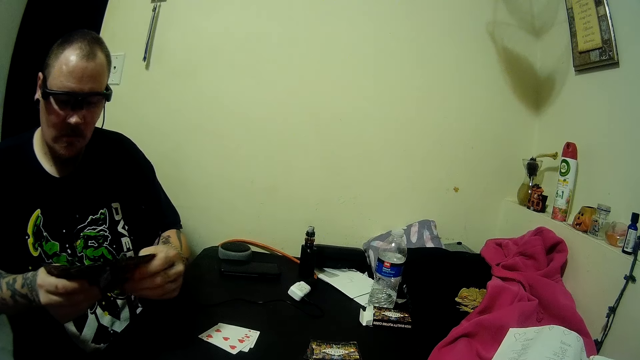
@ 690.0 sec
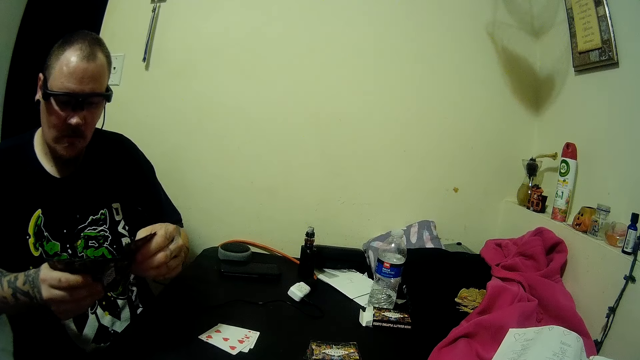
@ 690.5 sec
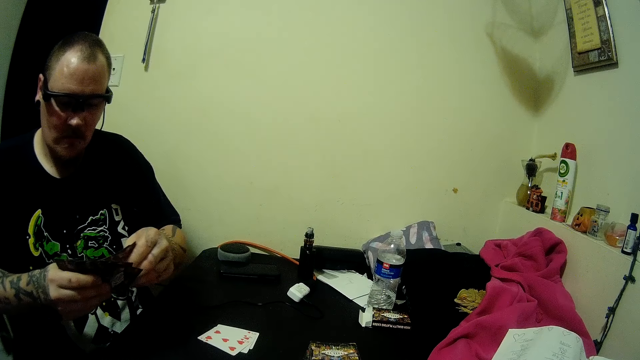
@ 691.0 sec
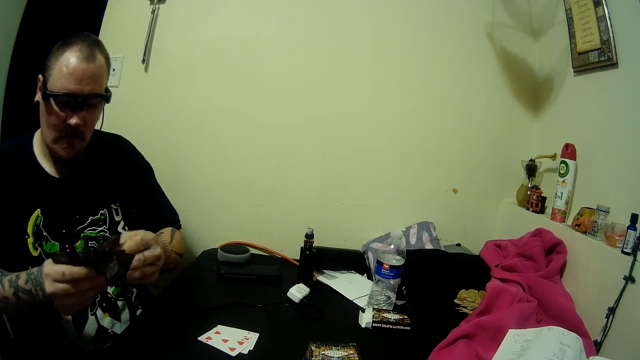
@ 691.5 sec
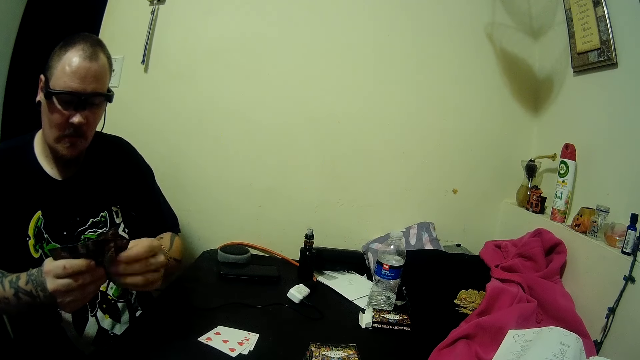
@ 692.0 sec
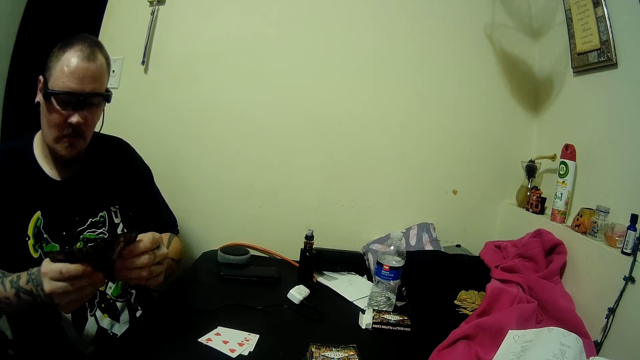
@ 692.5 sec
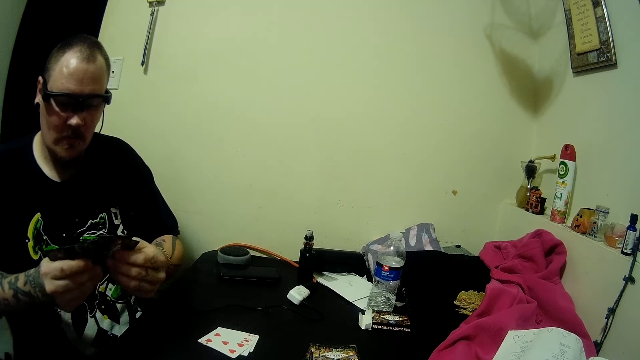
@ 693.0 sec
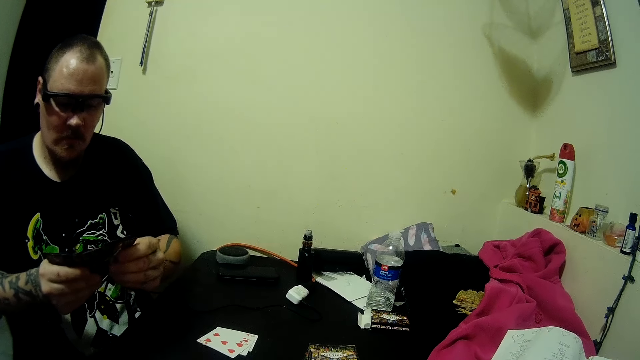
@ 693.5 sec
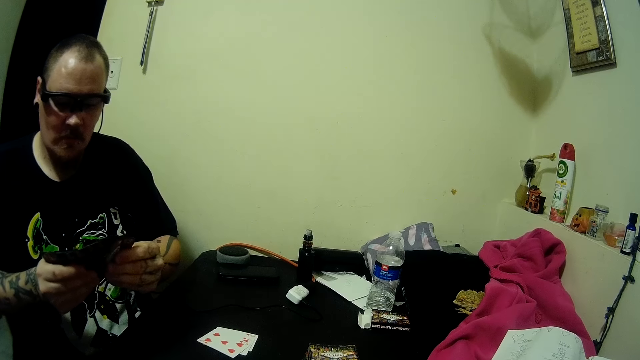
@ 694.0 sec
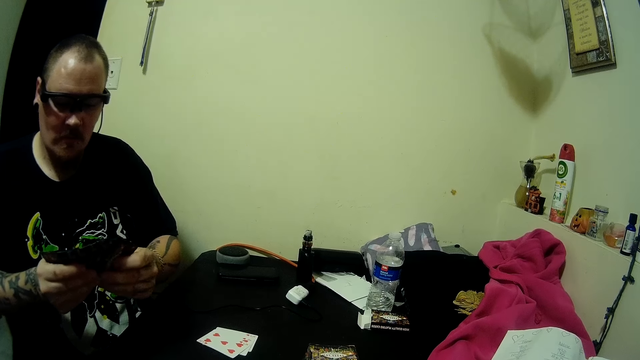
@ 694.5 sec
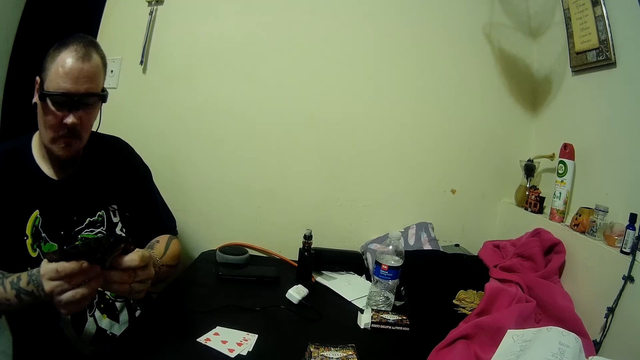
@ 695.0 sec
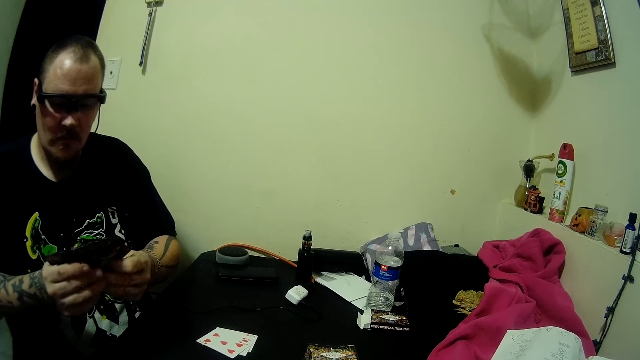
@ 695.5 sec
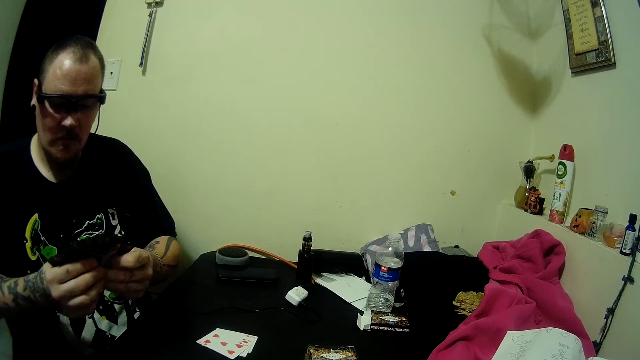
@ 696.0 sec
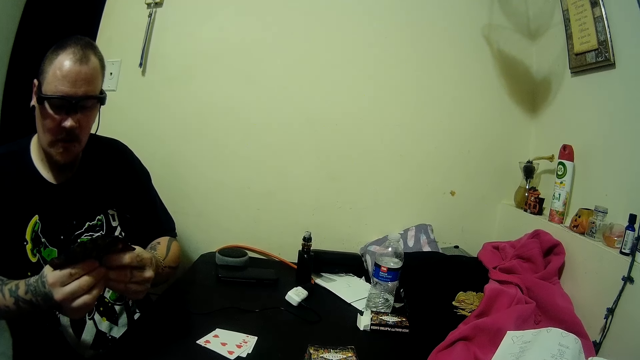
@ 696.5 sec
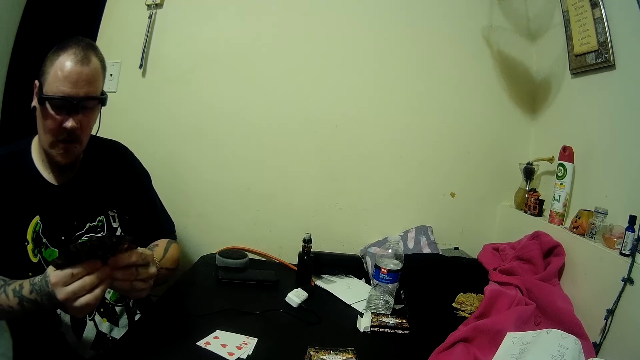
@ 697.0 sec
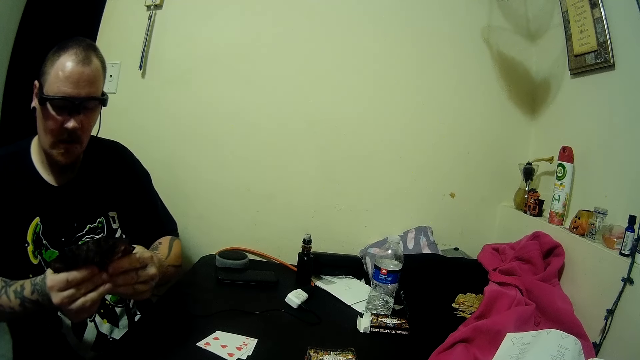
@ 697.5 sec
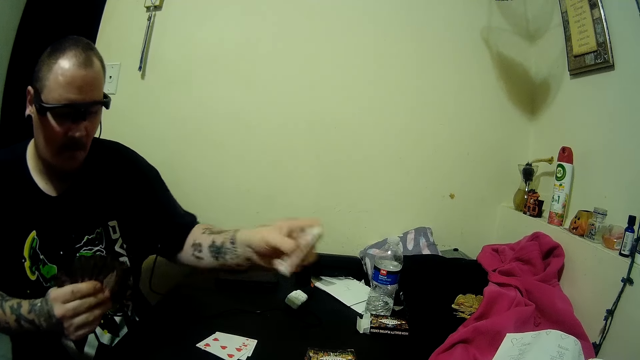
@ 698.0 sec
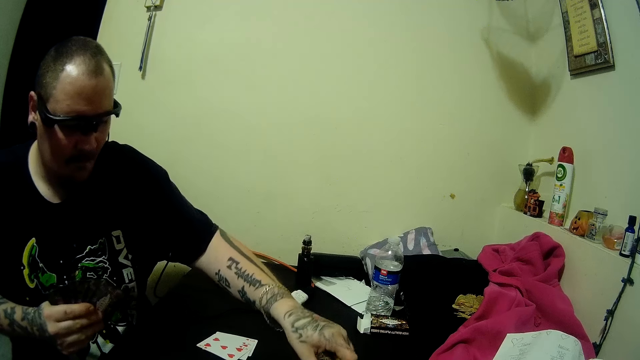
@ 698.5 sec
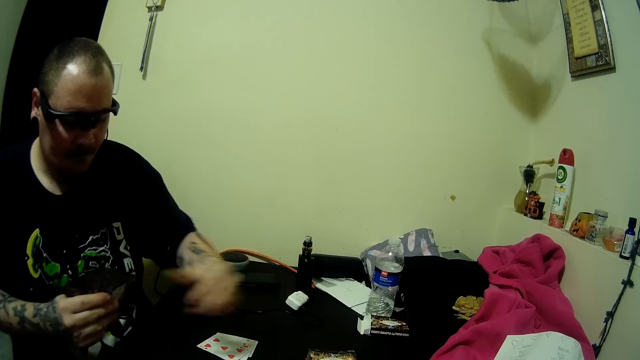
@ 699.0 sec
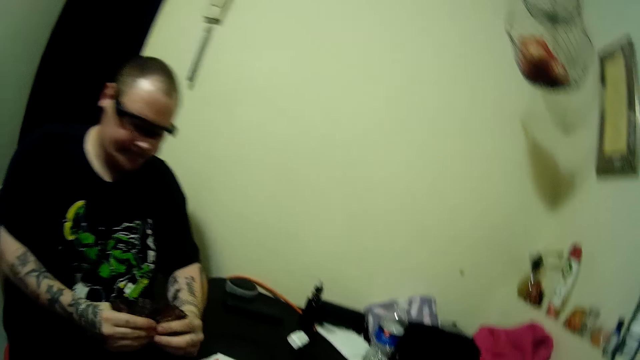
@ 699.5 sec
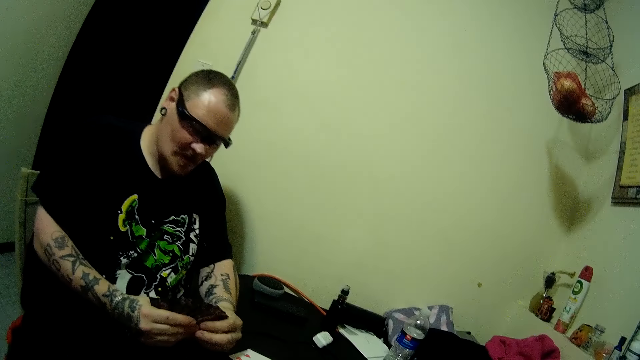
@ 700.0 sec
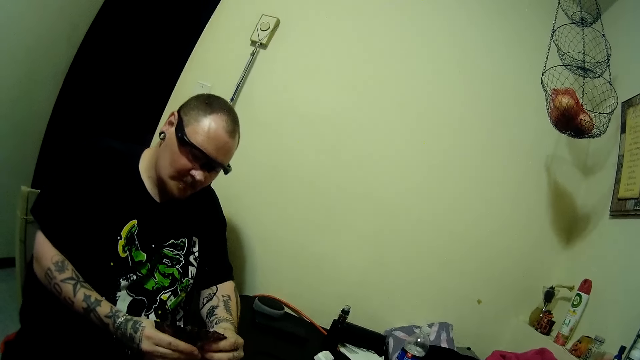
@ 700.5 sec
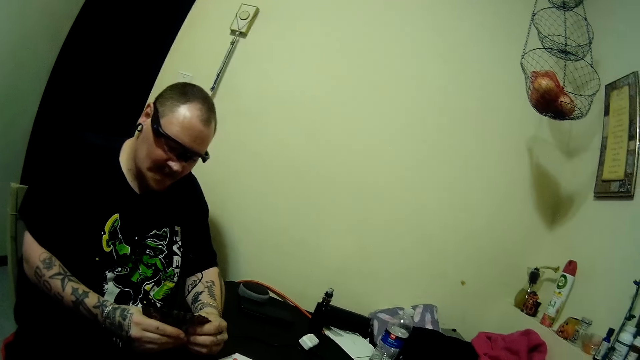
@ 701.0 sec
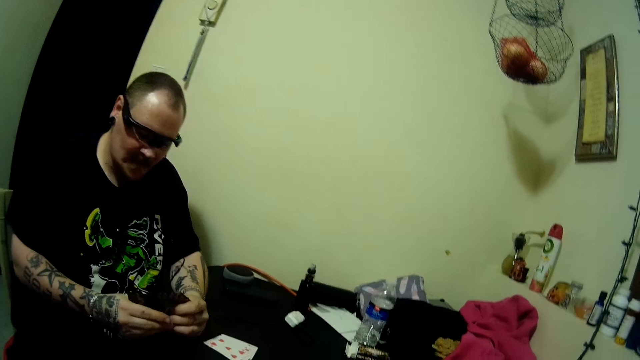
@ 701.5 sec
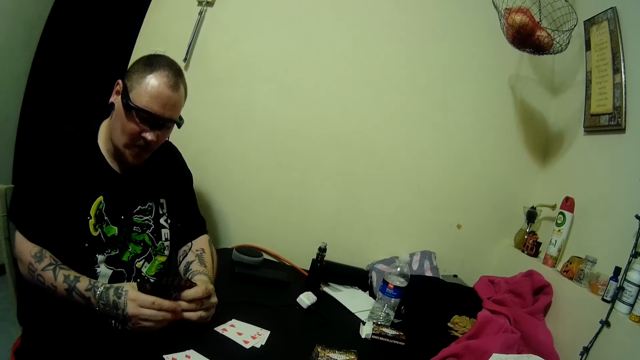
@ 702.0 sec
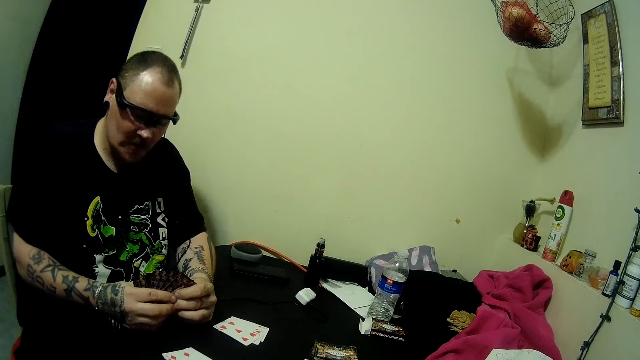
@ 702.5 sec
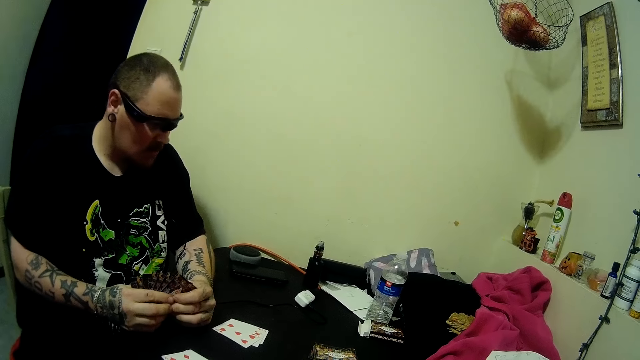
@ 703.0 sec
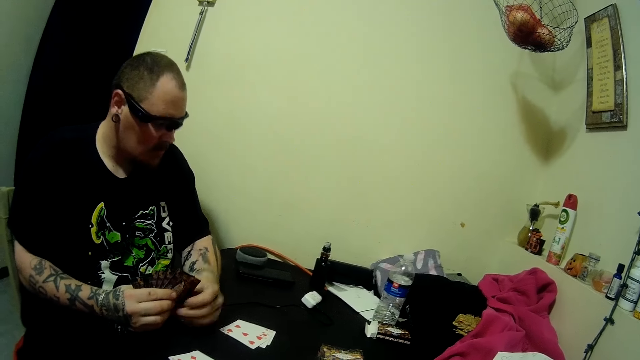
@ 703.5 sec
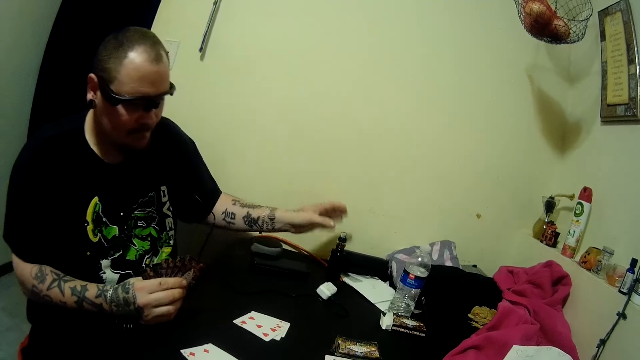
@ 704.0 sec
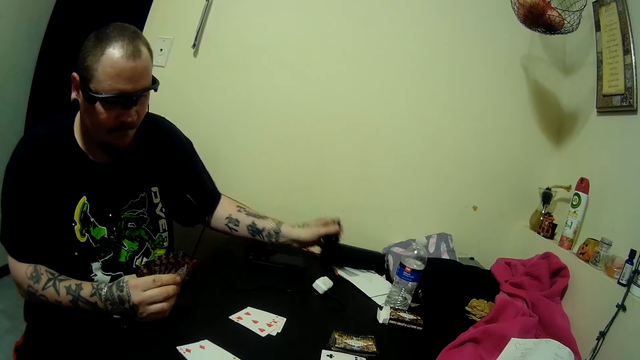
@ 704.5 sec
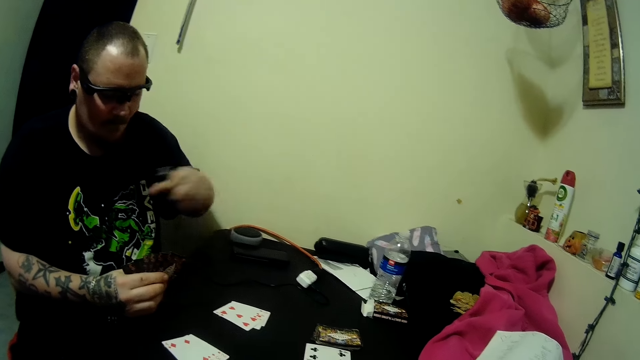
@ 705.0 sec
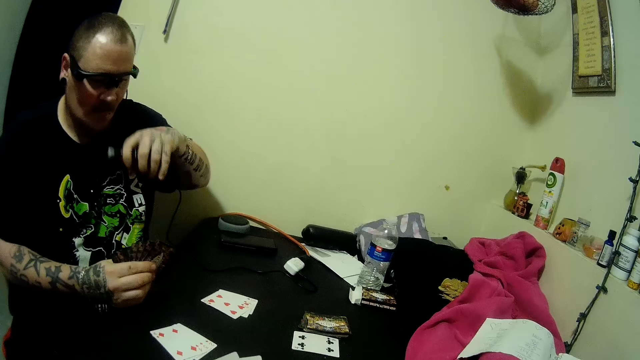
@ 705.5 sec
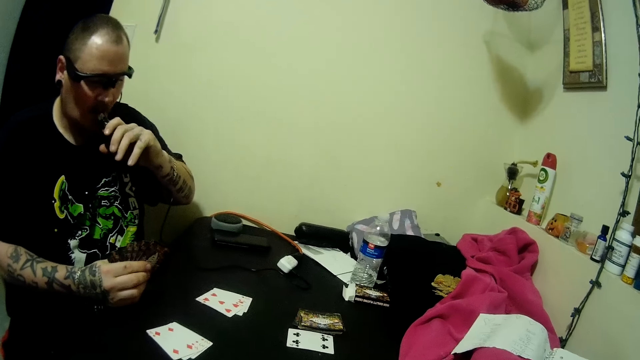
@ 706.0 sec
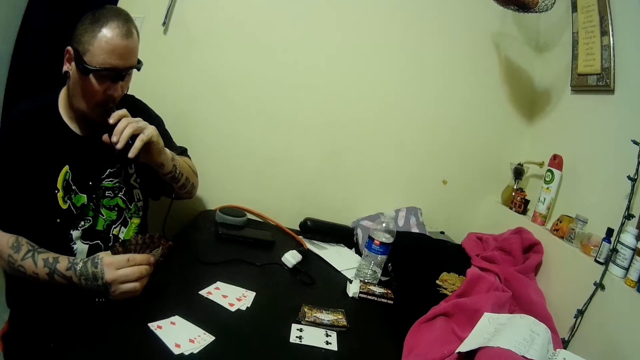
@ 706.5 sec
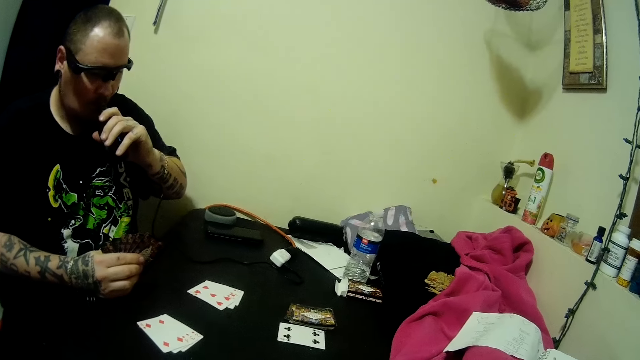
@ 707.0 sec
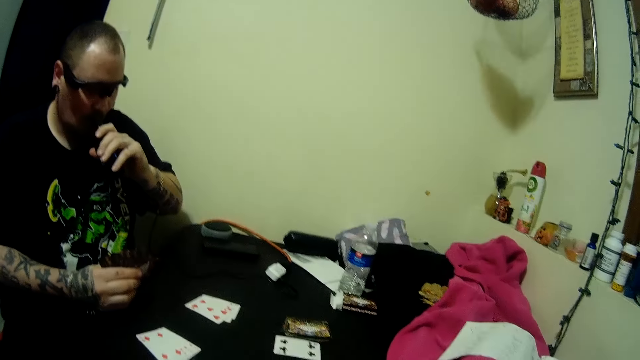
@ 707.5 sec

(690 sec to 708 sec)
The man puts cards together and looks at the cards. The camera wearer drops two cards on the table. The man puts cards on the table, puts his hand on the table, and looks at the cards. The man picks up a hookah on the table and smokes the hookah.

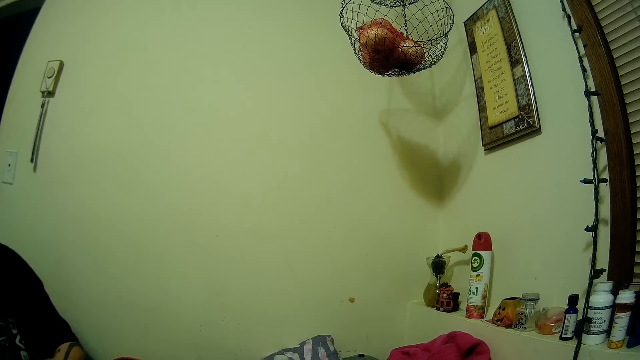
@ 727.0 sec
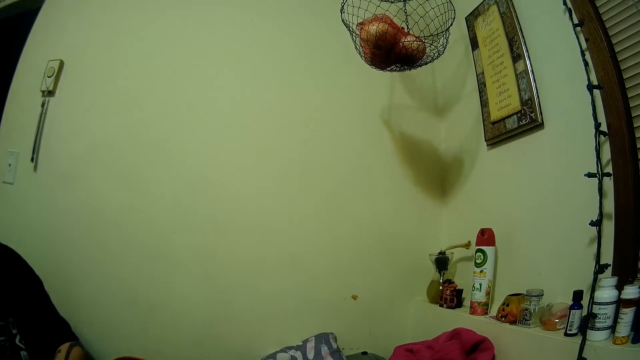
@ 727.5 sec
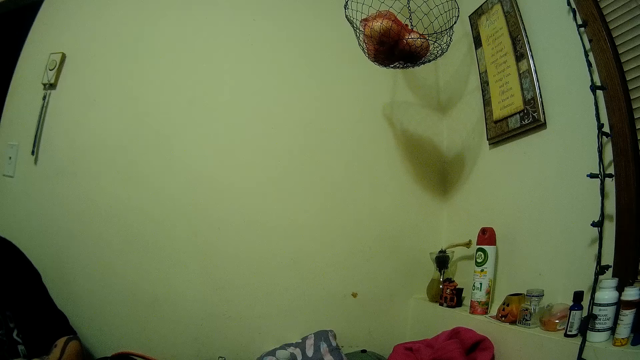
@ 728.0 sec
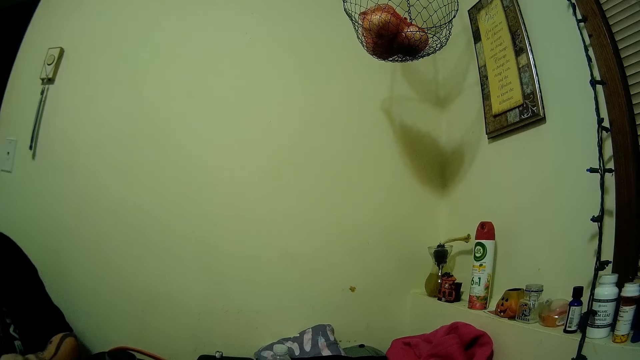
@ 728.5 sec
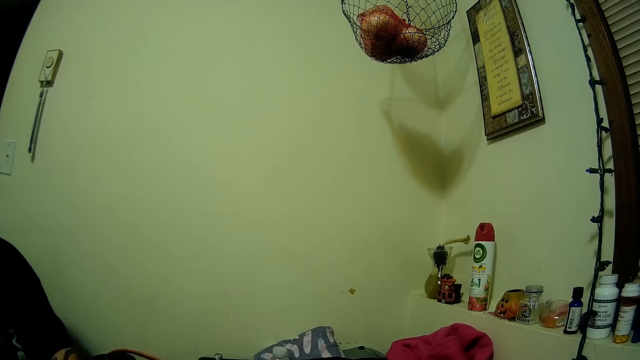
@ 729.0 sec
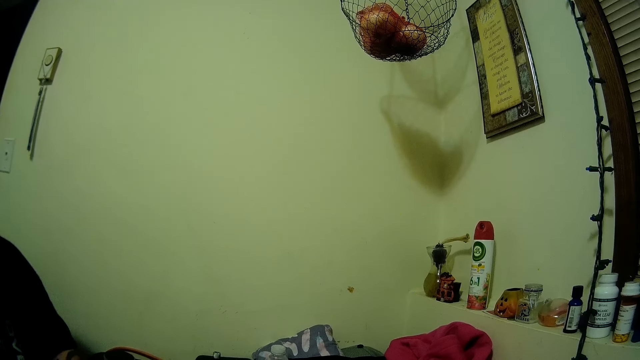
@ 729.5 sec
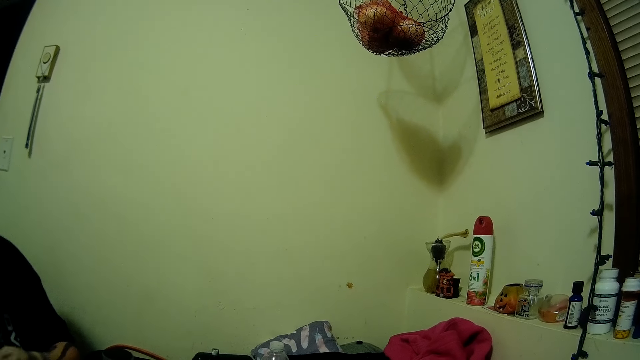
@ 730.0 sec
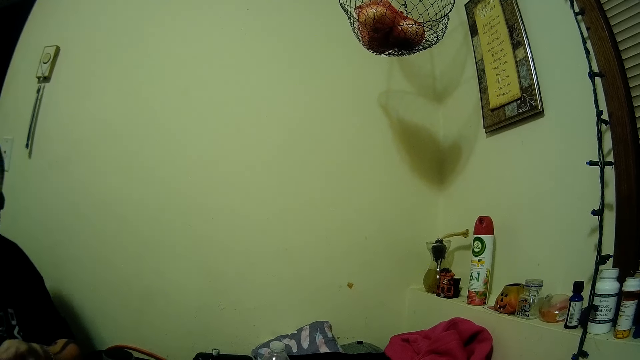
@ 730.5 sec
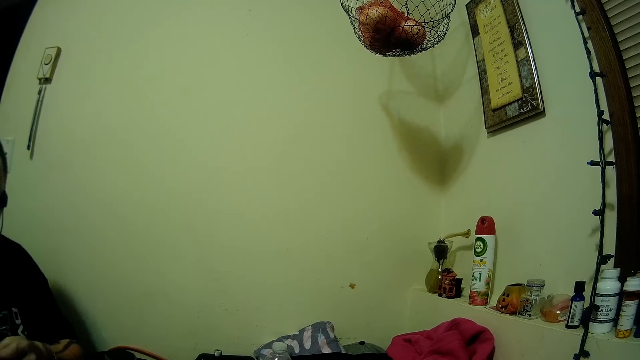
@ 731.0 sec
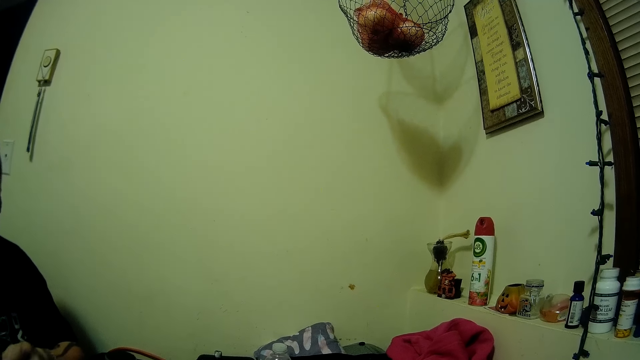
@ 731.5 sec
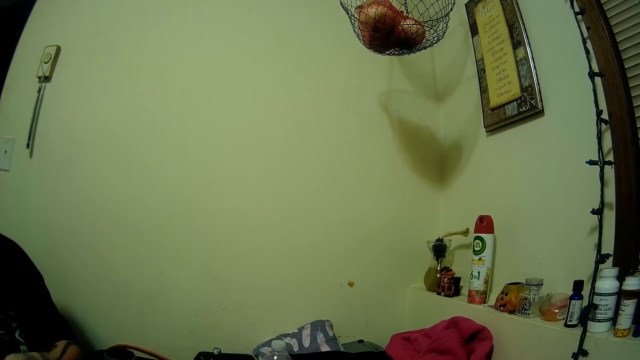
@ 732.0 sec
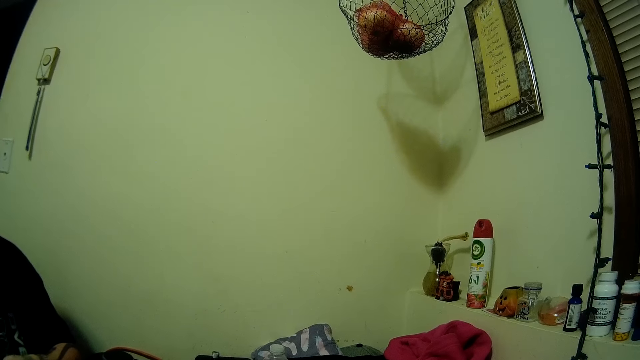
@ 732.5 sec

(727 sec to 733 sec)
The camera wearer looks at the wall.
